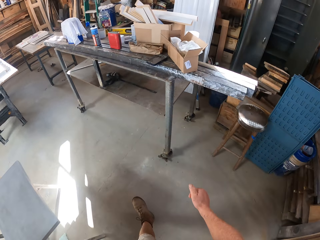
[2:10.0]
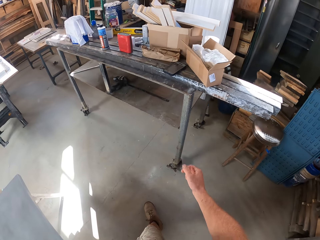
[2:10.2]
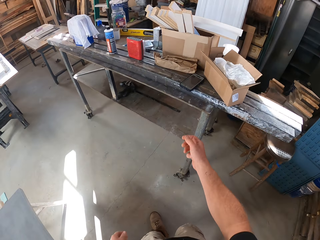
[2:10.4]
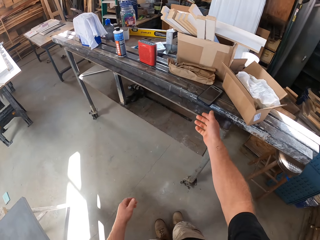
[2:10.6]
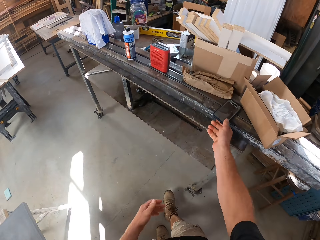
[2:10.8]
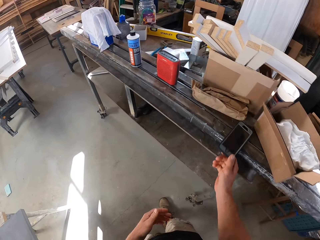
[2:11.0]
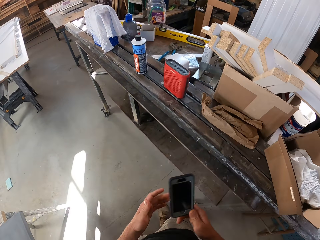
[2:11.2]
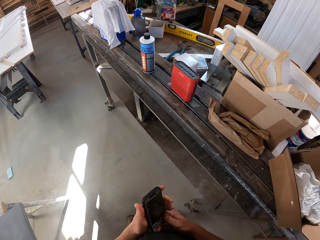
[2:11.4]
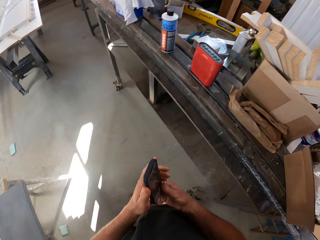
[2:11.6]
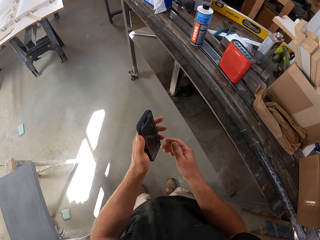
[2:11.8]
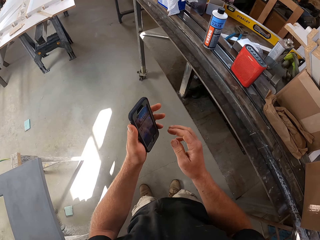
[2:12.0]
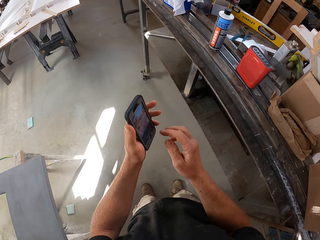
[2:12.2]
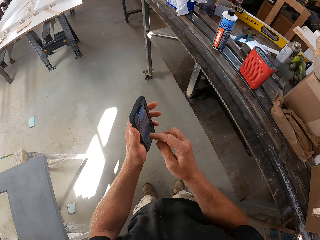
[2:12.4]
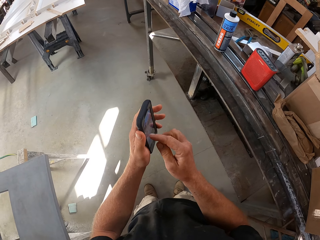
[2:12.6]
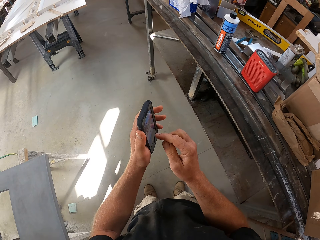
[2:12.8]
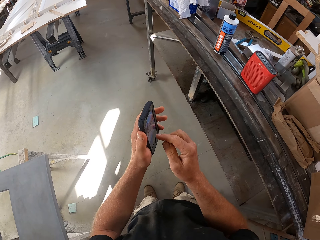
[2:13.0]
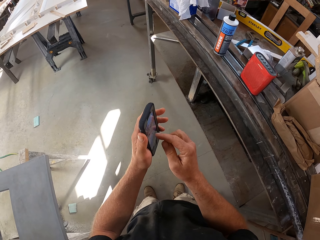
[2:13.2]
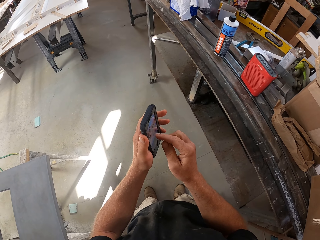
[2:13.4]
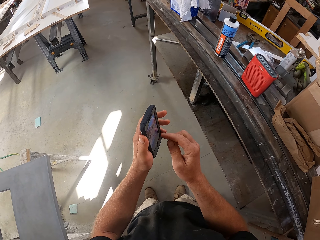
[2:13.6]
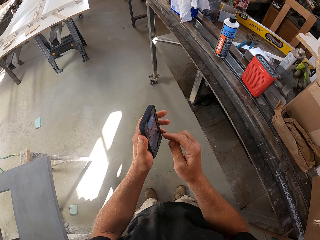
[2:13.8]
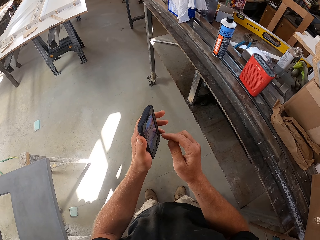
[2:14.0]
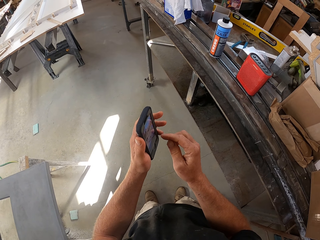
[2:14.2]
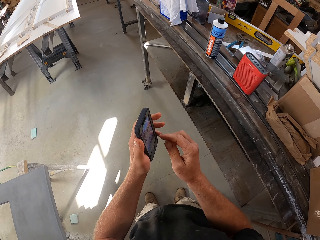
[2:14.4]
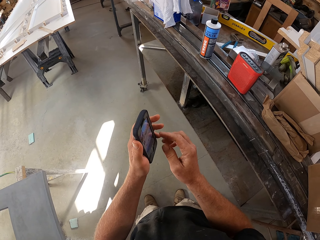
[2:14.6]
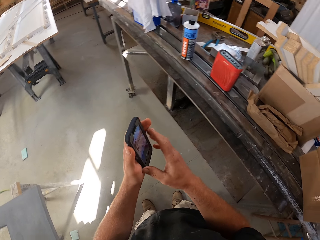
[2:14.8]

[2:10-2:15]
The camera wearer picks up his phone from the workbench. He stops at the table. He holds the phone in his hands. He taps on the phone screen. He operates his phone.

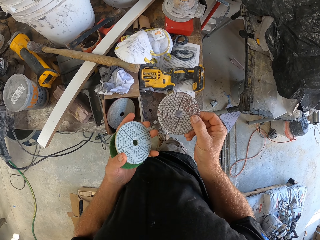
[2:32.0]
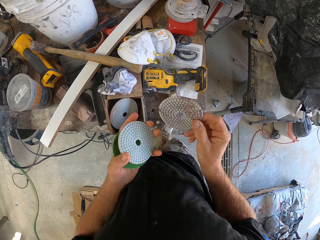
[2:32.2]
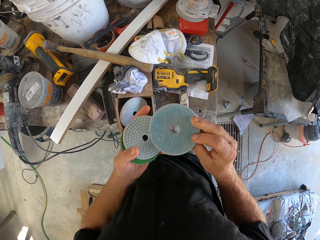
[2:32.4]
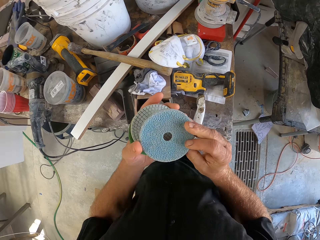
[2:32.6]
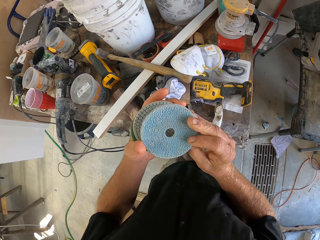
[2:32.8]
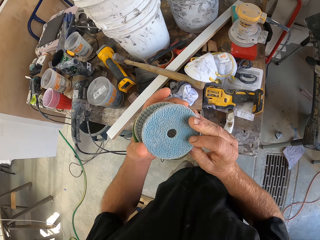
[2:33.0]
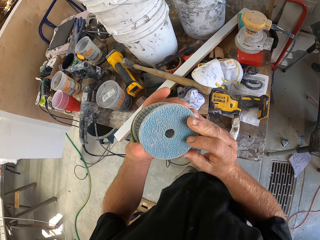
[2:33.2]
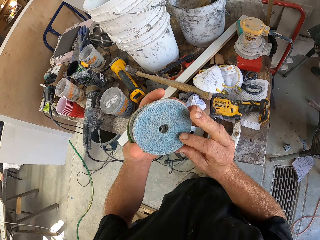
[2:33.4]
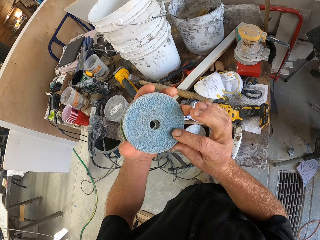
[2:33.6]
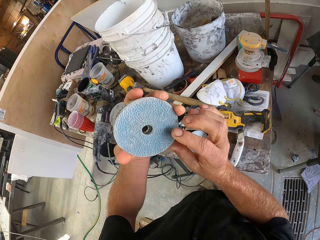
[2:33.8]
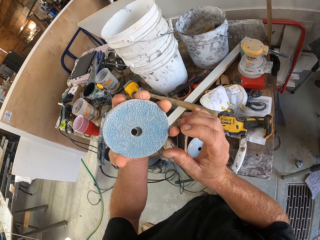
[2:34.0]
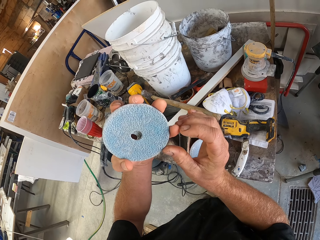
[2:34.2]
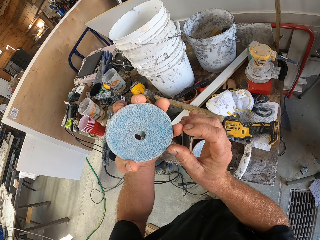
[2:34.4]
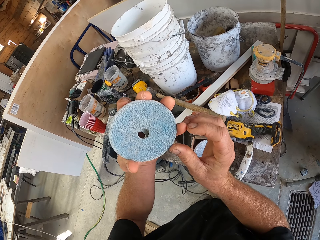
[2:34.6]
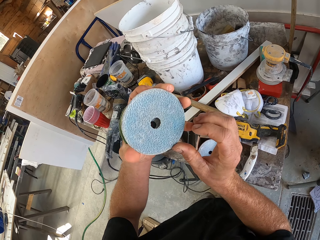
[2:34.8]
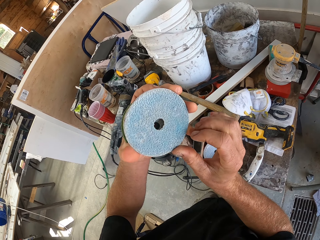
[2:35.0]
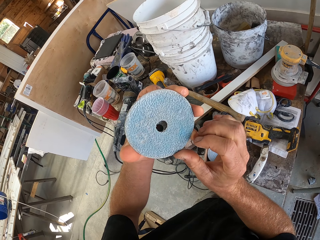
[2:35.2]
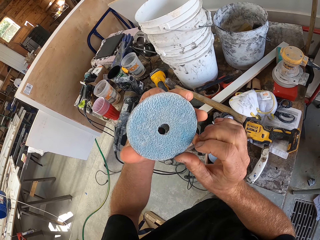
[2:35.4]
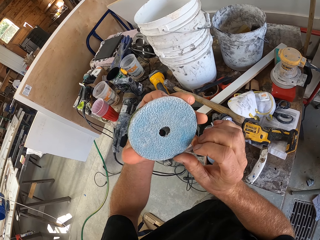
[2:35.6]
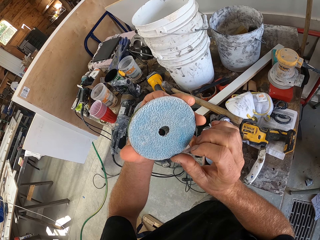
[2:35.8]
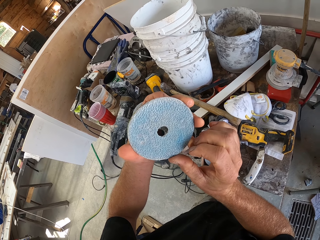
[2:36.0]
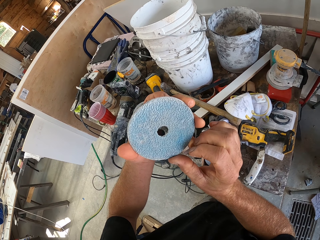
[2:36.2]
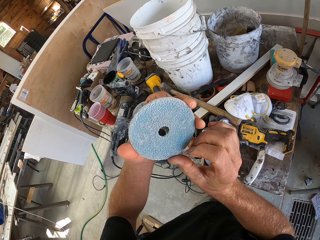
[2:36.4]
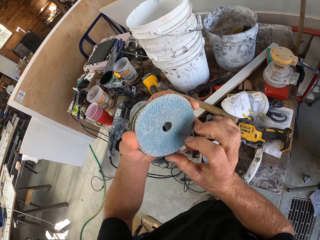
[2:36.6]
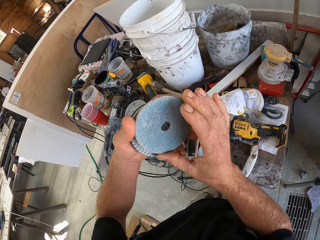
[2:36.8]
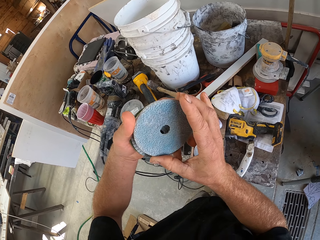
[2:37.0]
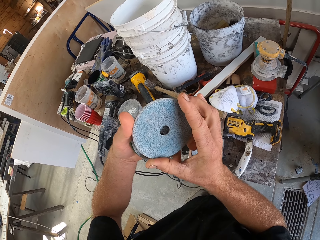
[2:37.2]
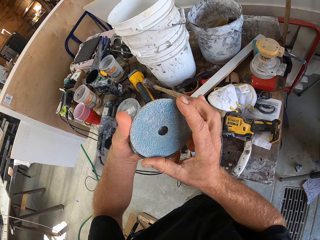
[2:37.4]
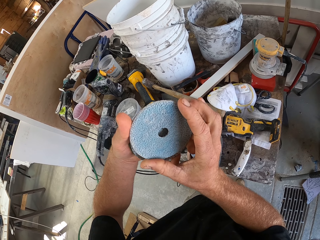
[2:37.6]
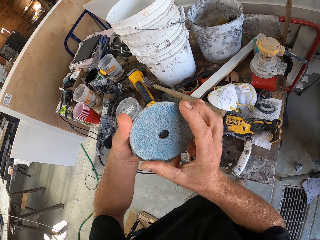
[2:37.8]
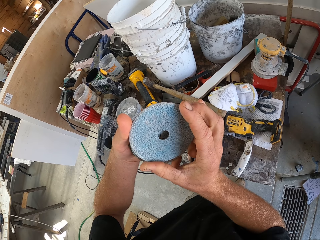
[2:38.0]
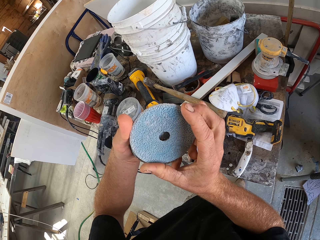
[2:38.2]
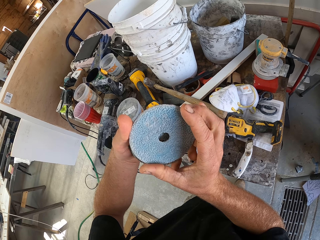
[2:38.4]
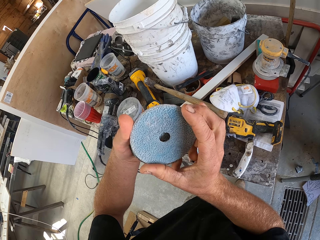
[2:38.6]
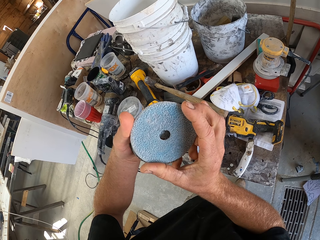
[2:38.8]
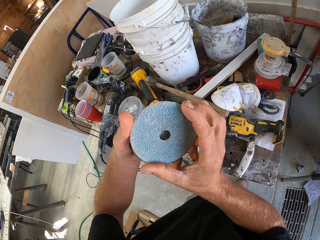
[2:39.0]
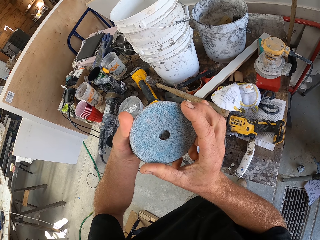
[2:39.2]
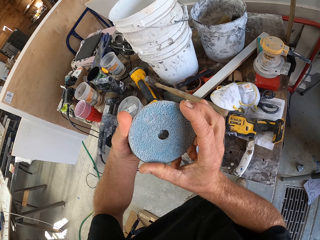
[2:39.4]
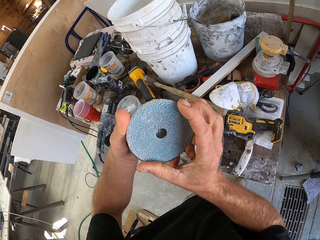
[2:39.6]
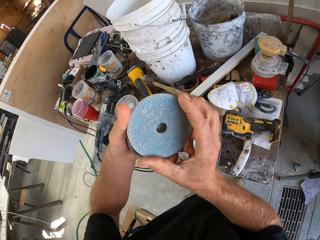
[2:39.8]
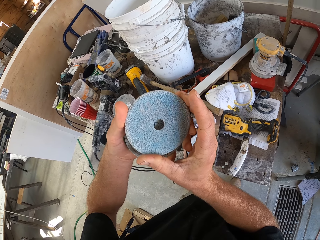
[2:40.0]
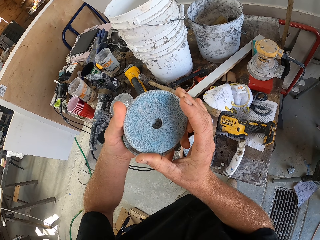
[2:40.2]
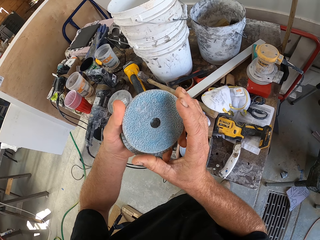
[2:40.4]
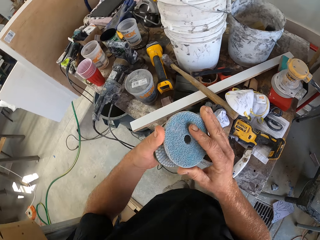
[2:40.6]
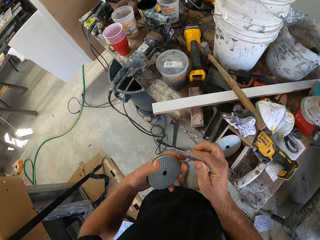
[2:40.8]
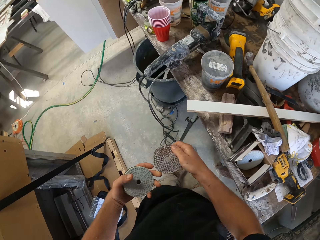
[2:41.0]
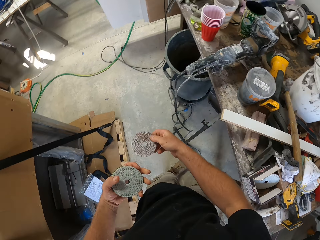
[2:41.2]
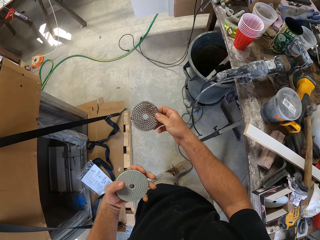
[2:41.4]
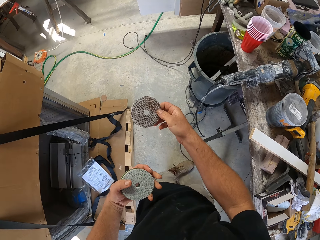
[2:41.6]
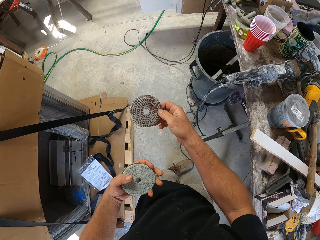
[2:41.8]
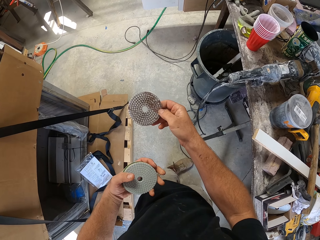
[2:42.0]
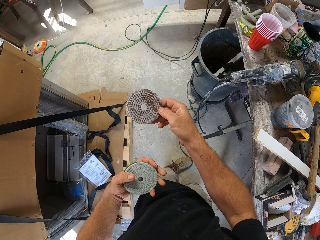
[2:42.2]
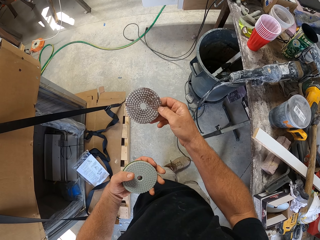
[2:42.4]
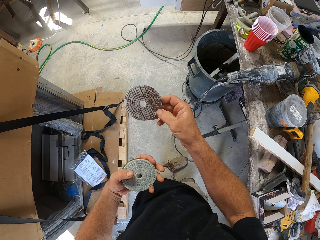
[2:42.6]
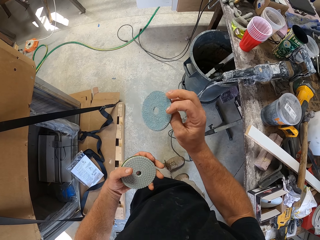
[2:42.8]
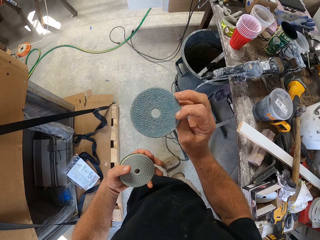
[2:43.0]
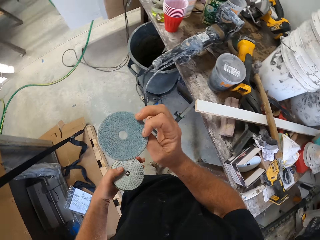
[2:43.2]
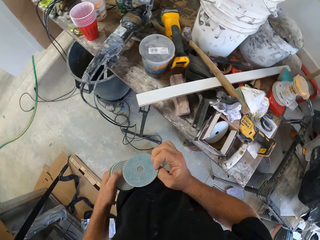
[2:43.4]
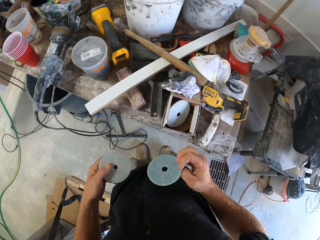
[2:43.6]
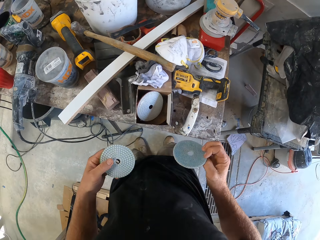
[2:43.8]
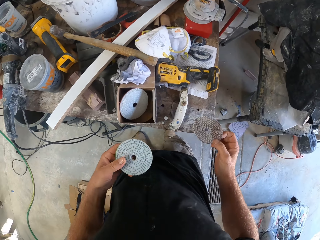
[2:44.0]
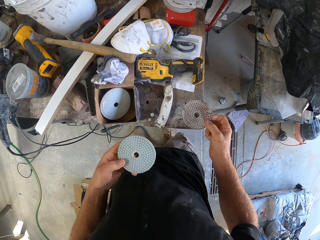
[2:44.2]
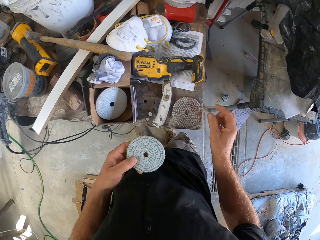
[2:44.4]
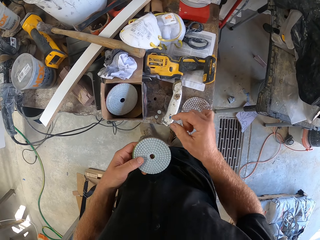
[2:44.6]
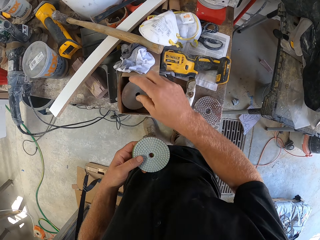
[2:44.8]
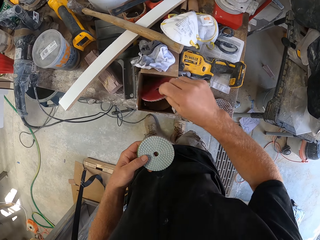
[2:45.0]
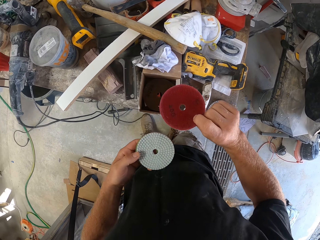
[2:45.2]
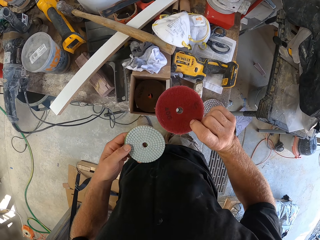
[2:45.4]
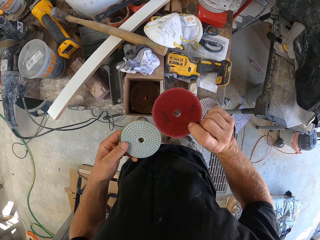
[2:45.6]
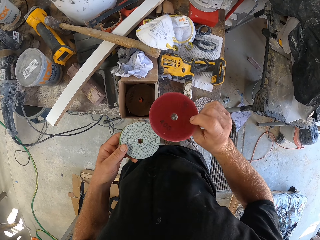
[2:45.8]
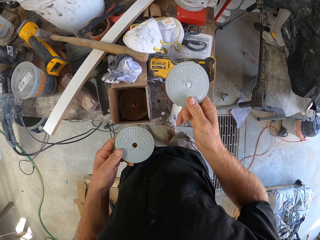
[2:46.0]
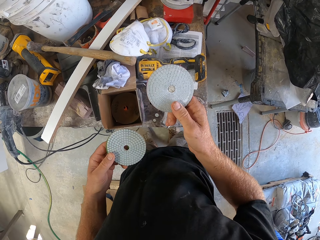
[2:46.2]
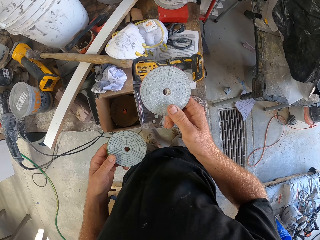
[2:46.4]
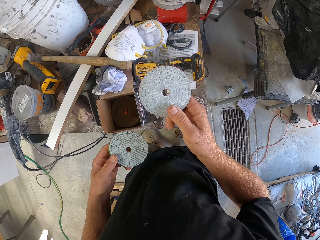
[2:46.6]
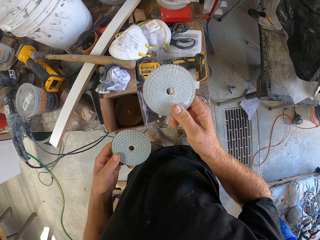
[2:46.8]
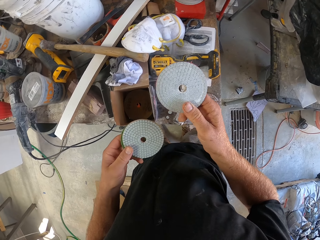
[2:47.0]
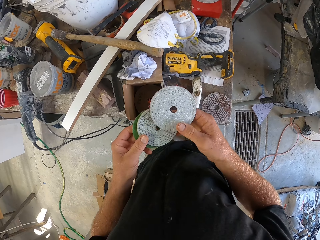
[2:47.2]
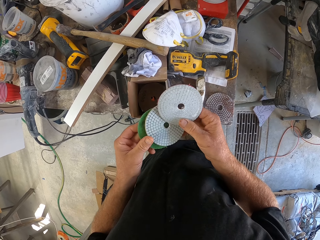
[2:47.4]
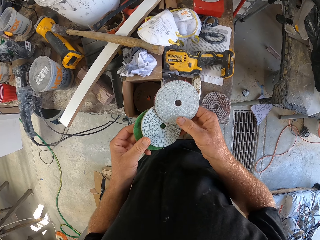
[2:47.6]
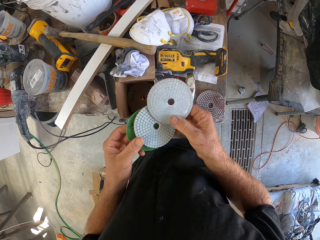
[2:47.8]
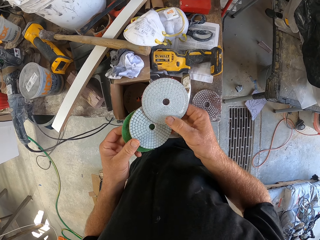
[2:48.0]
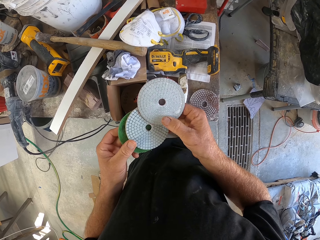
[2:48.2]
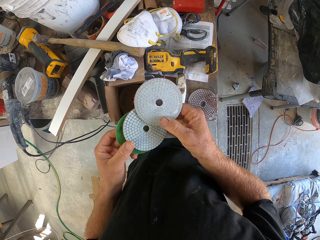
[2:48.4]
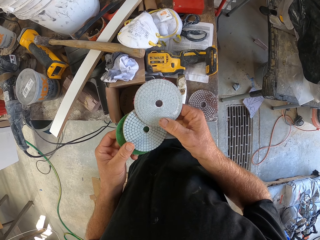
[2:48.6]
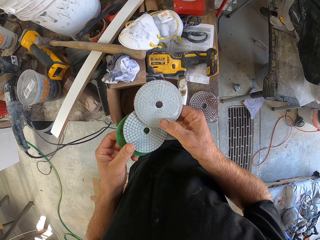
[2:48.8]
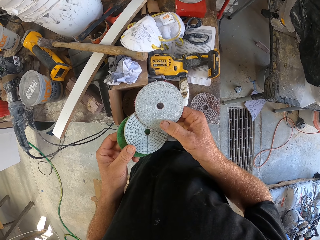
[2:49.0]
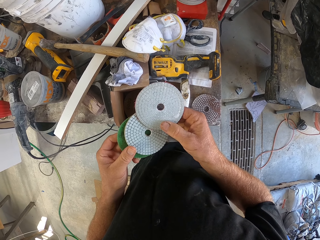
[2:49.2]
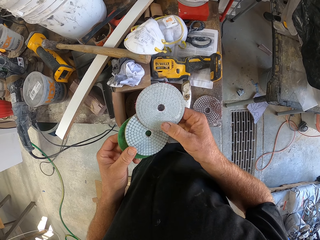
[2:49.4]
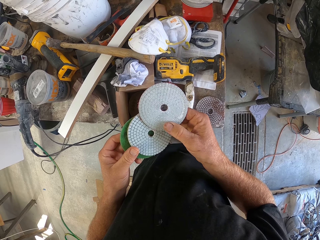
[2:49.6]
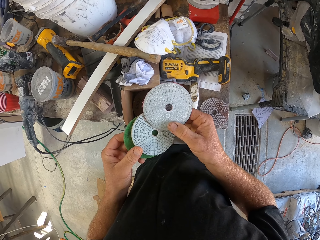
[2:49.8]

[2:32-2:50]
The camera wearer holds the sand discs or sanders on his left hand and looks at the sand discs on his left hand. He holds the sand disc on his right hand, straightens out his right hand and looks at the sand disc on his right hand. He turns the sander. He places the sand disc on the table. He picks up the sand disc in the box. He looks at the sand disc on his right hand. He turns the sander. He places the sand disc on the other discs on his left hand. He looks at the sand disc on his right hand.
